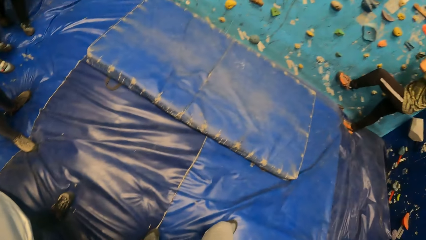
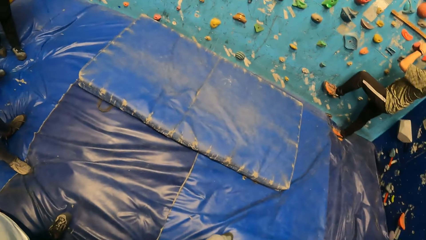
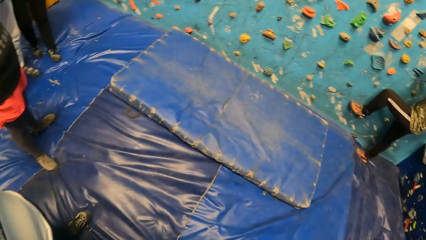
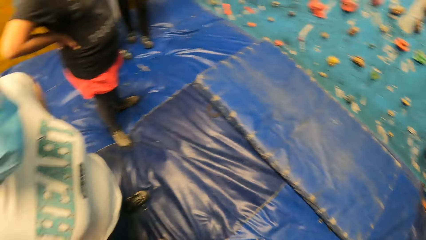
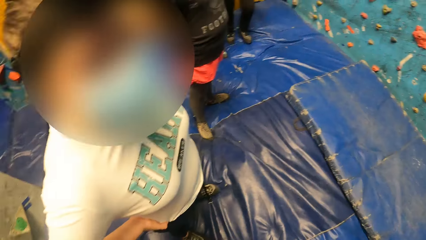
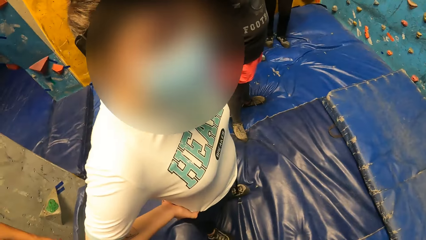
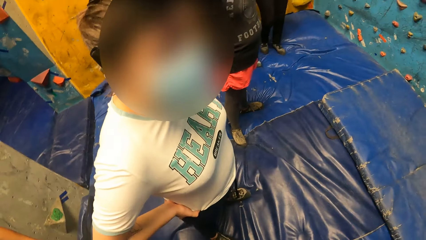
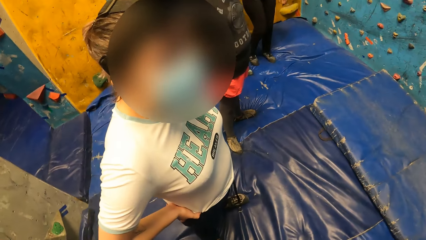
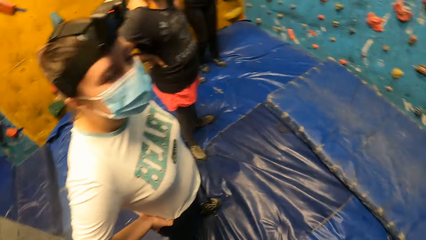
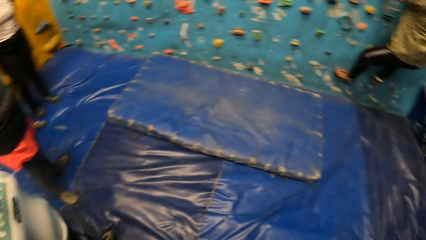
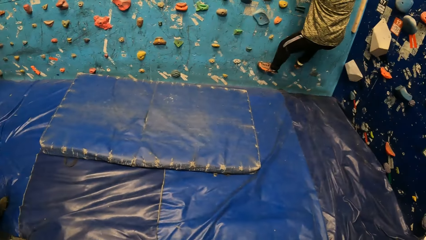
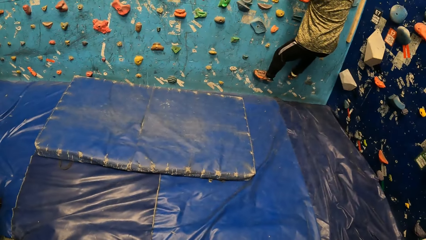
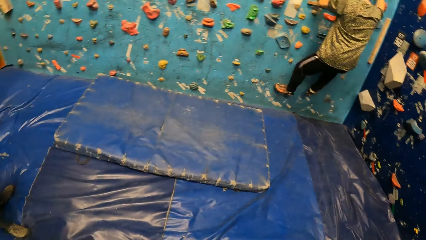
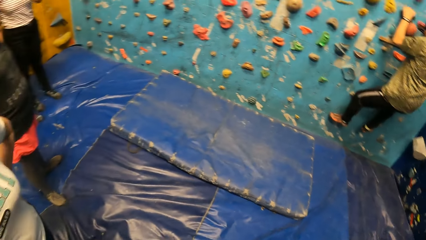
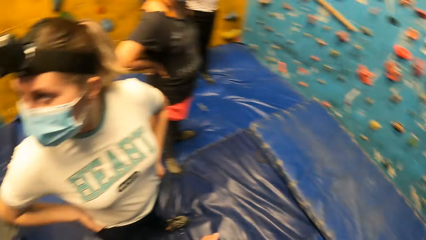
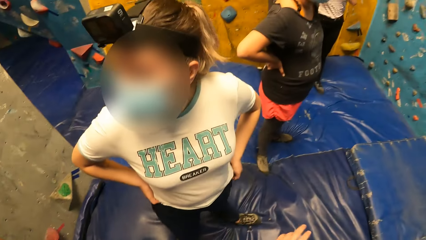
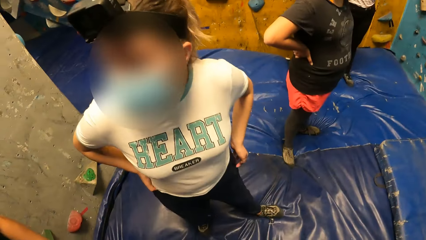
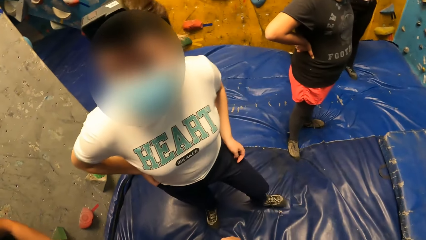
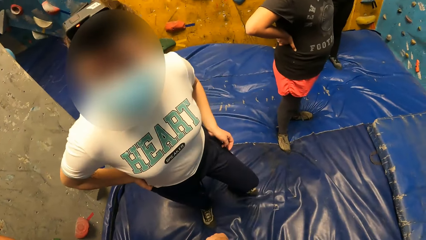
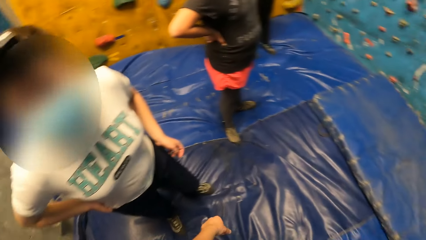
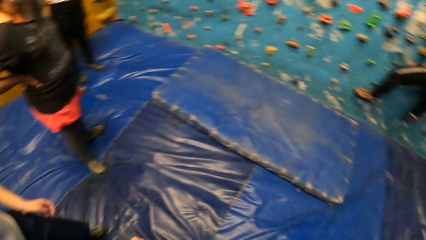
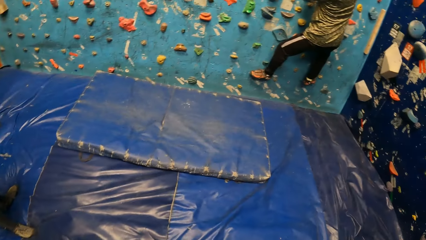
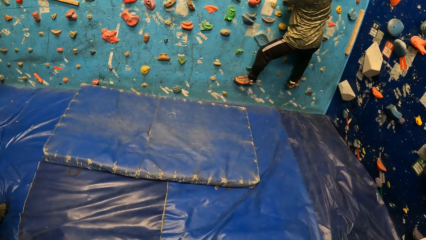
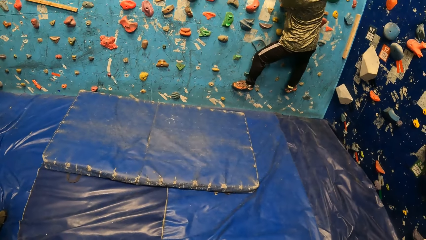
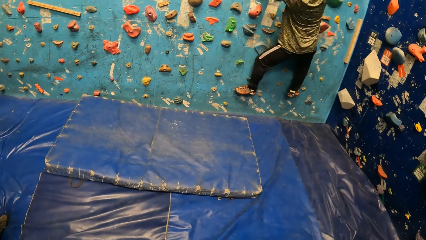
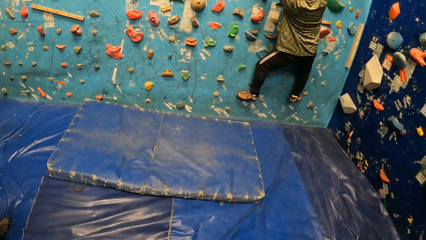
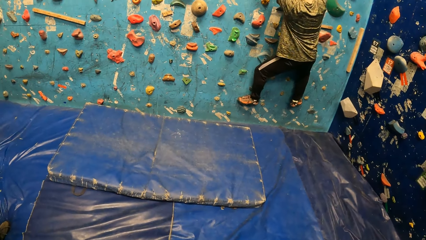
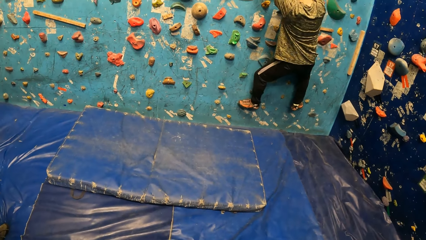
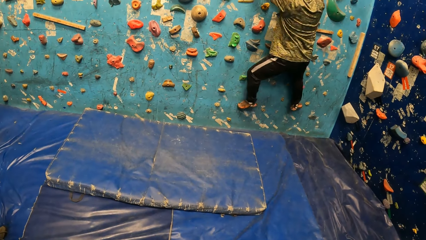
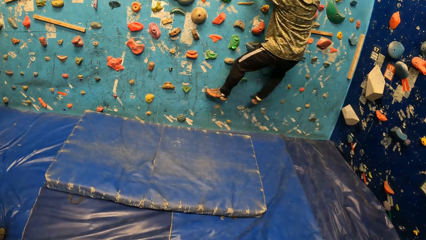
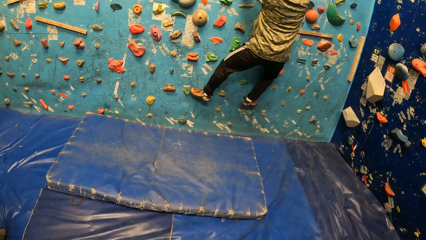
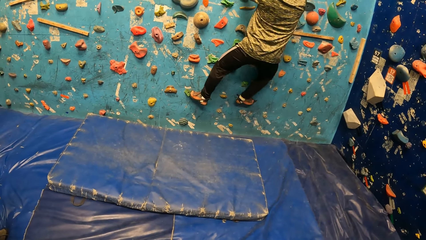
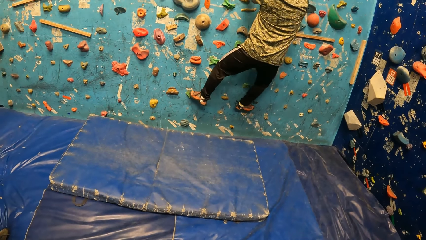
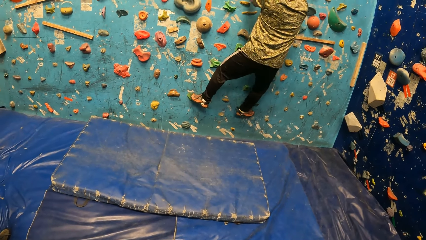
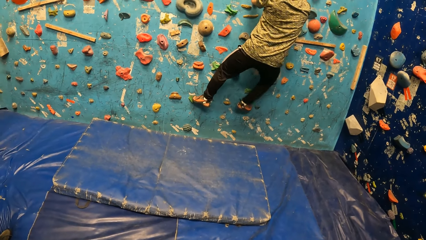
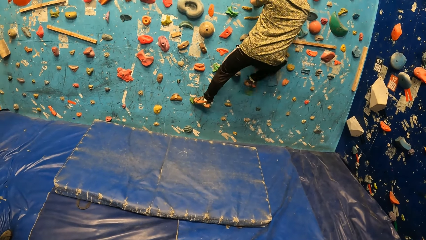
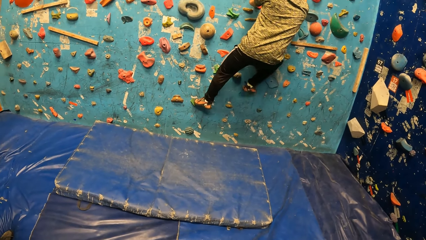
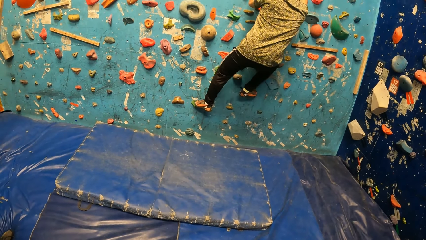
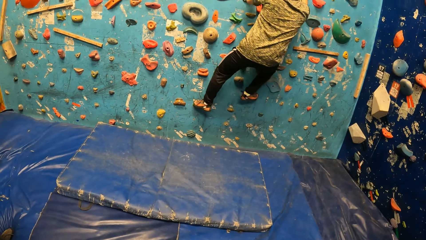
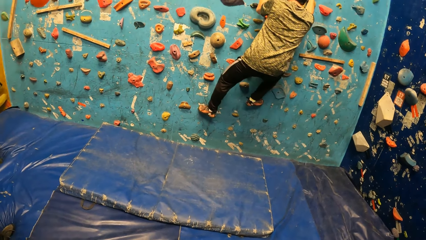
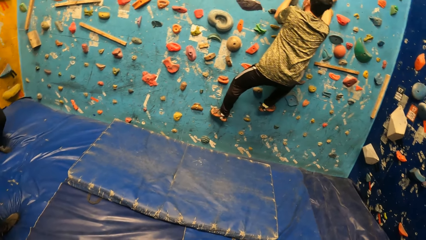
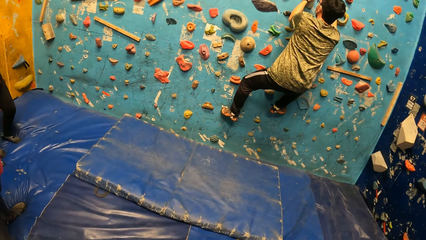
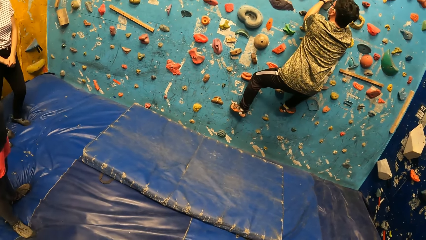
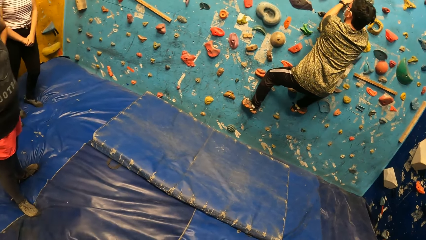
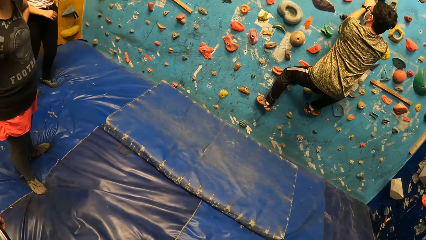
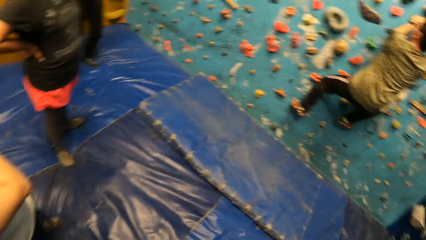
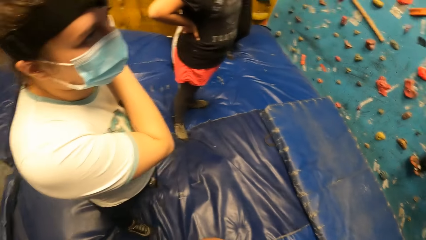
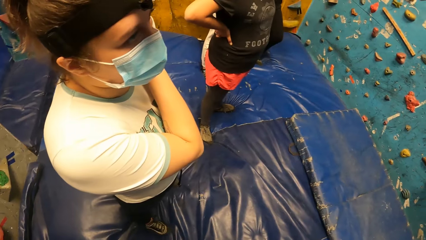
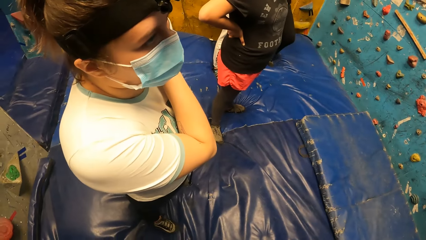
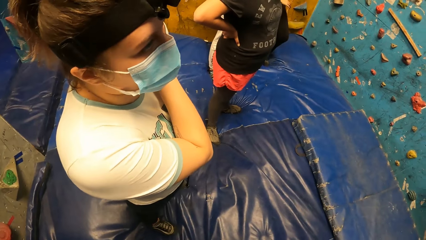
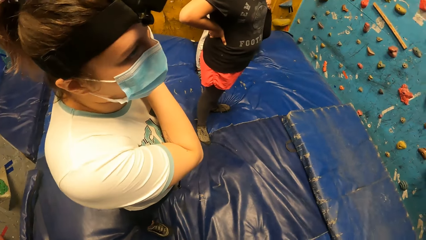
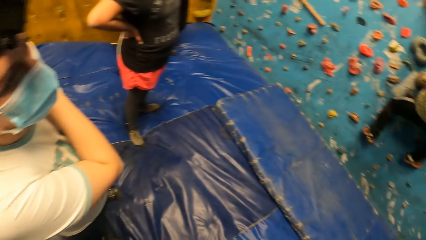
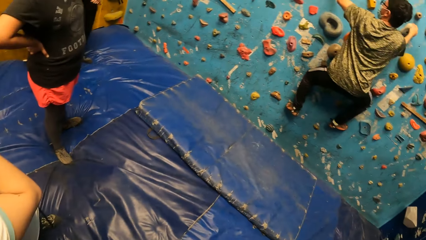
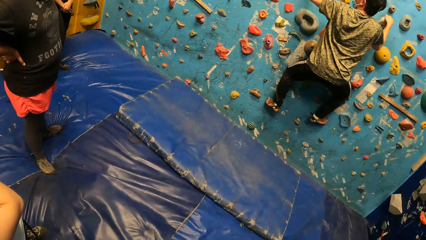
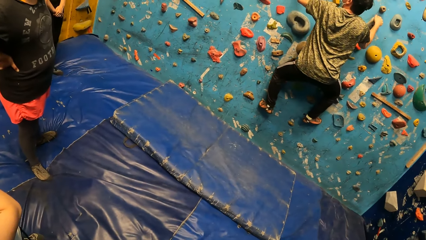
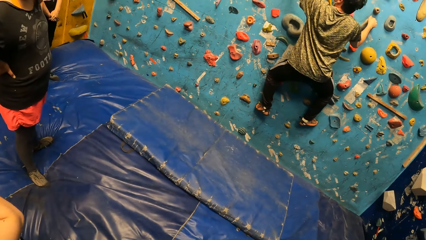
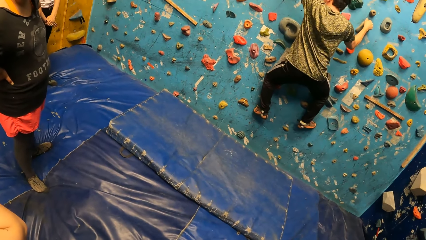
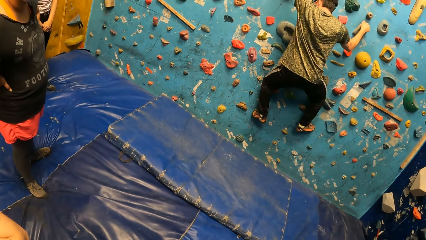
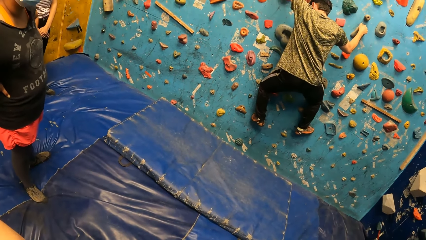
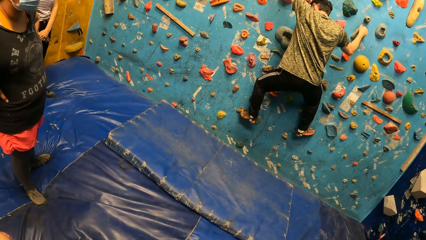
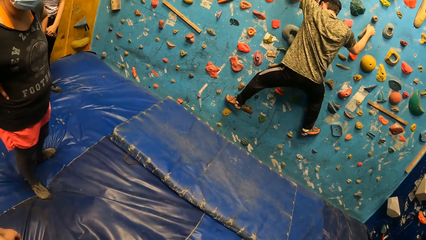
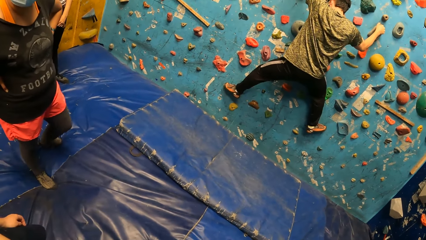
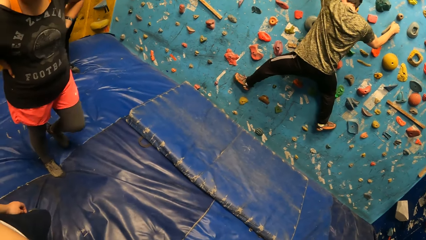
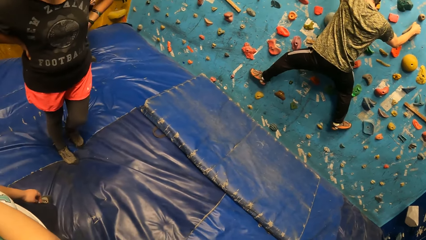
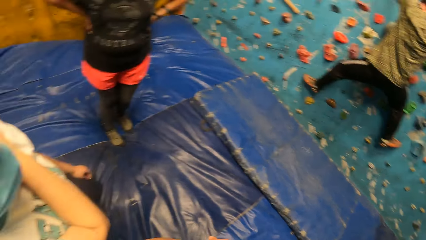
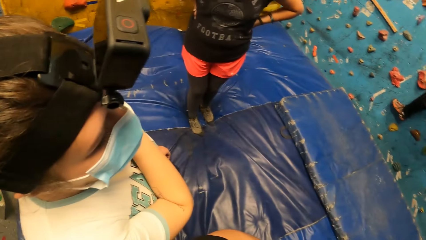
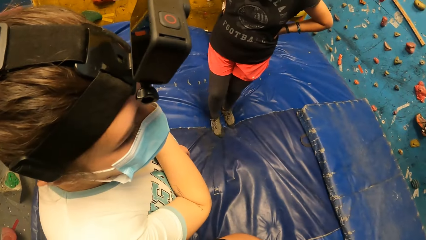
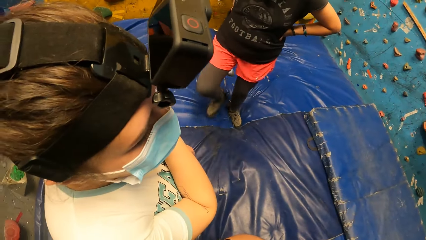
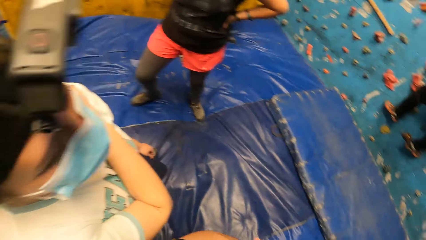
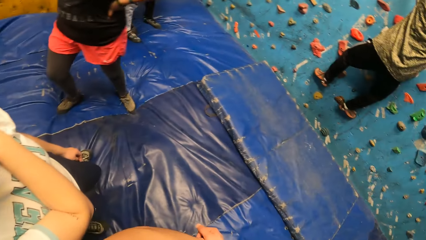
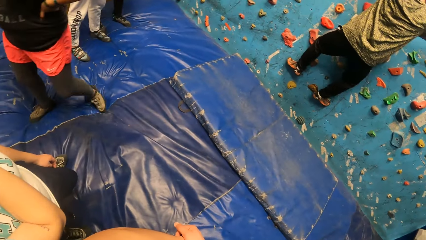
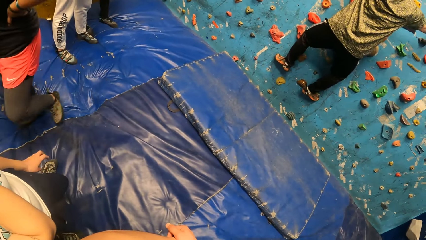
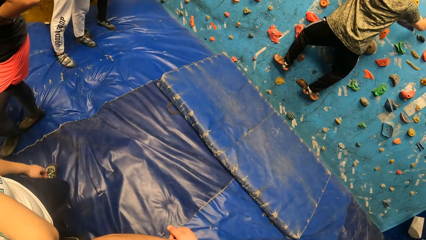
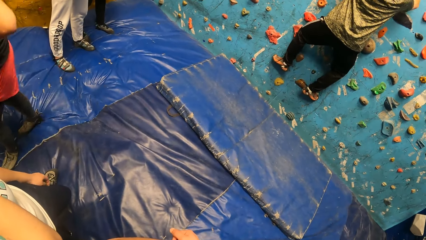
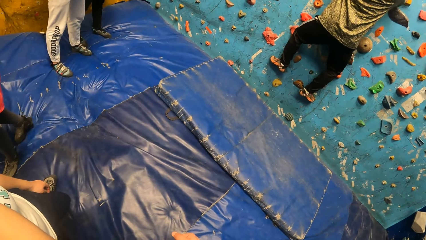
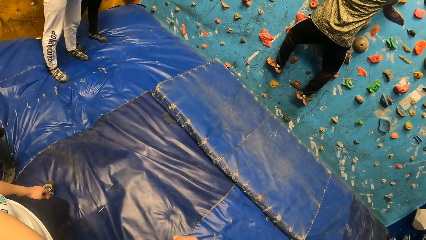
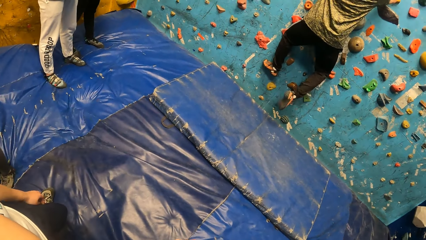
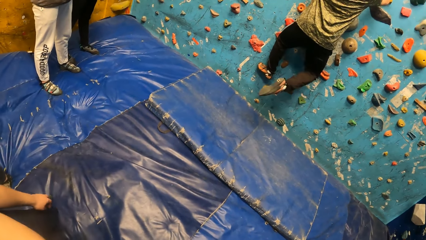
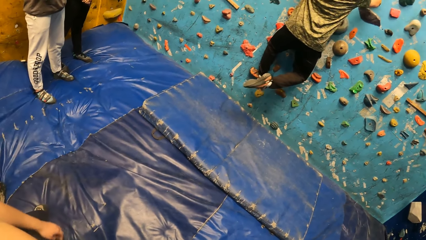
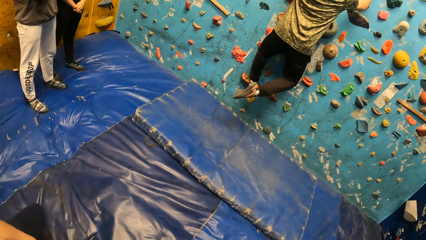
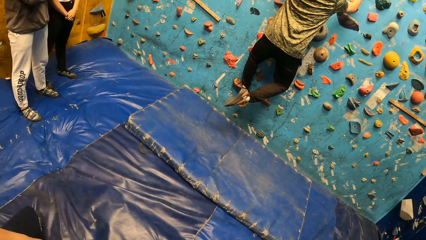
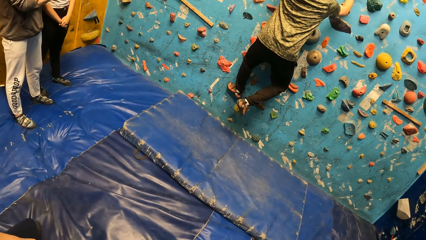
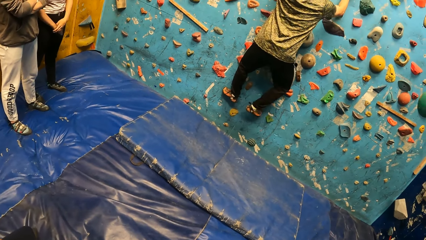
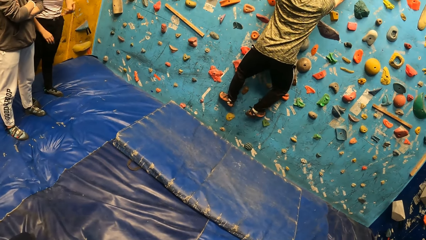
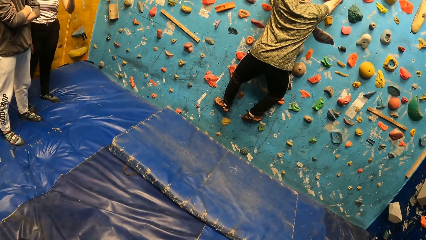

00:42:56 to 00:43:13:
A man climbs the climb wall. The camera wearer looks at a lady. A woman converses with another man in the climb wall room. The camera wearer turns around the room. They stare at a third man's activity. The first man walks on the climb wall. The camera wearer turns around the room. They stare at the third man's activity. Another woman walks on the climb wall room floor. The camera wearer turns around the room. They stare at the third man's activity.
